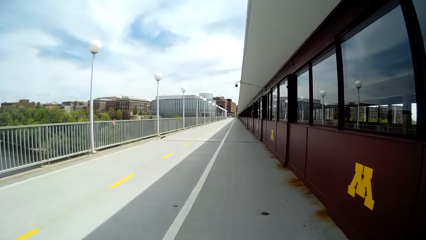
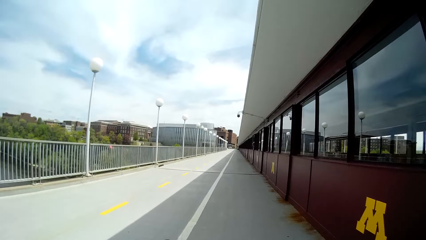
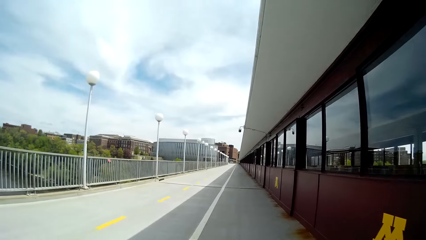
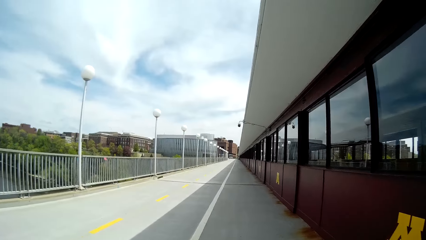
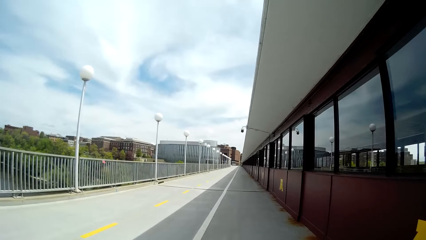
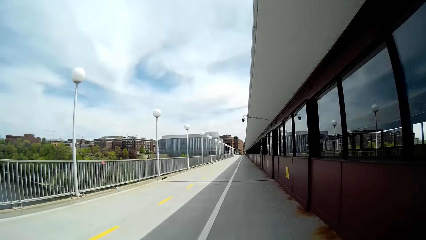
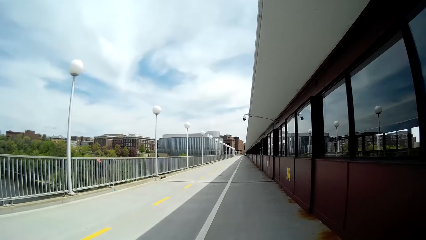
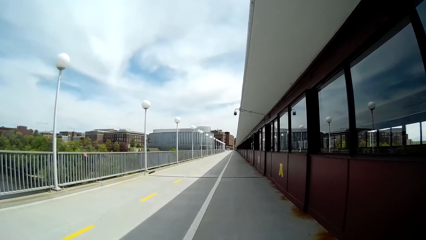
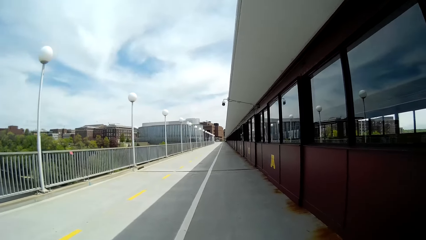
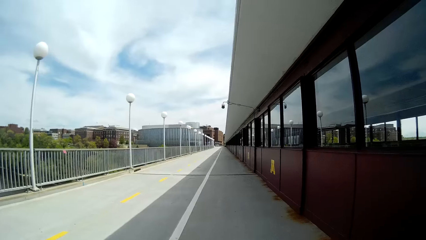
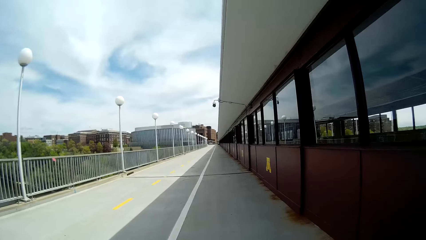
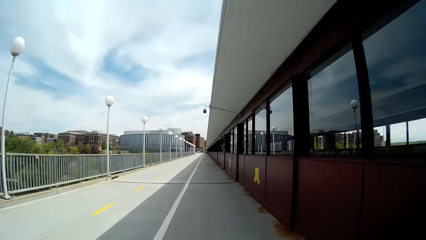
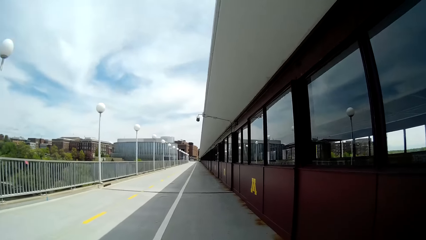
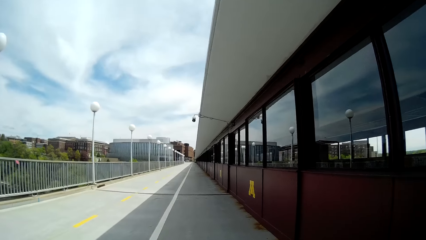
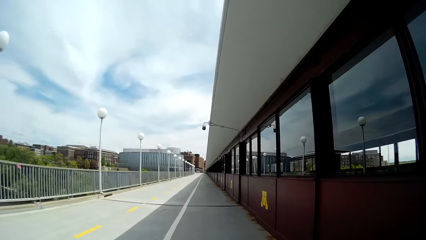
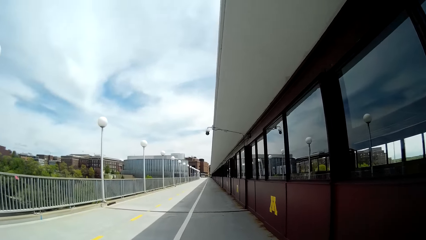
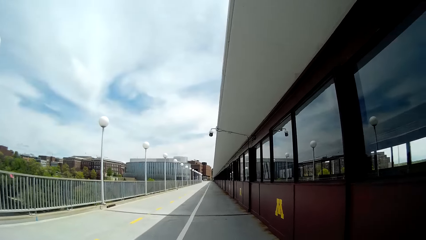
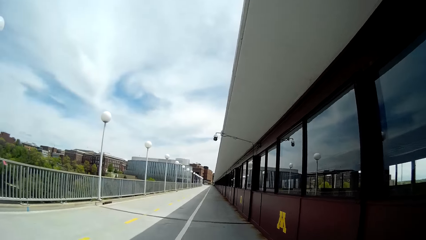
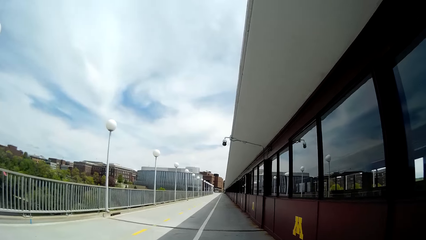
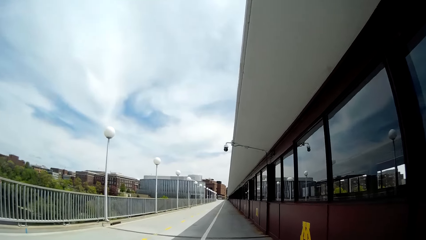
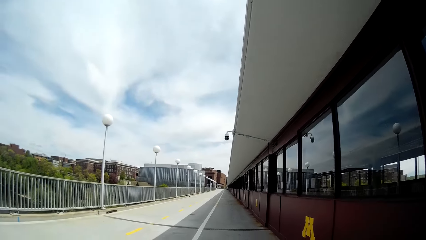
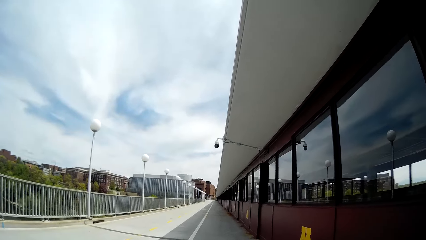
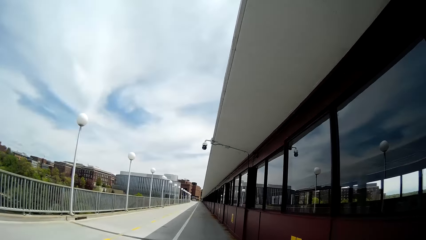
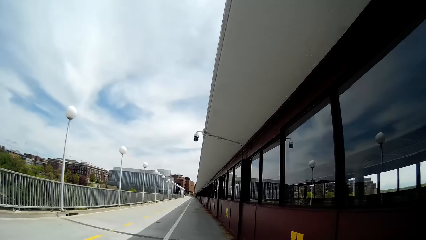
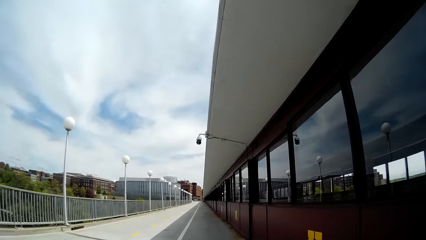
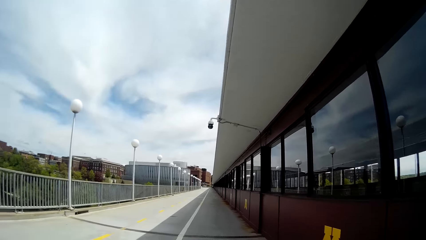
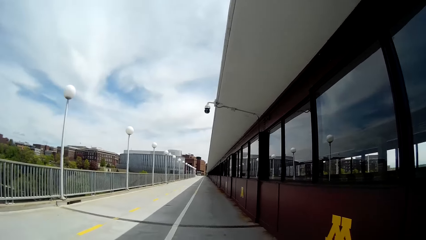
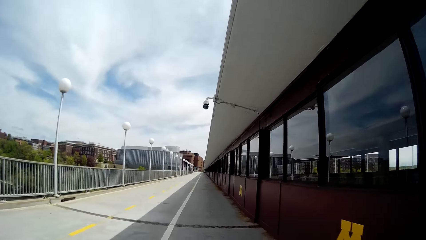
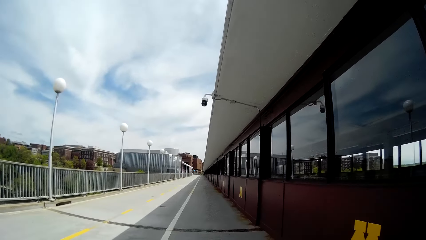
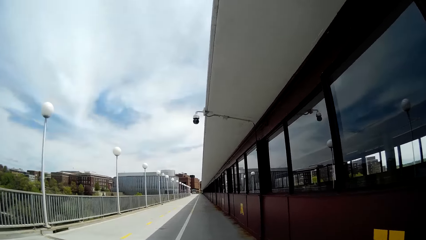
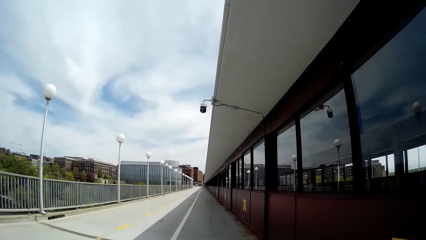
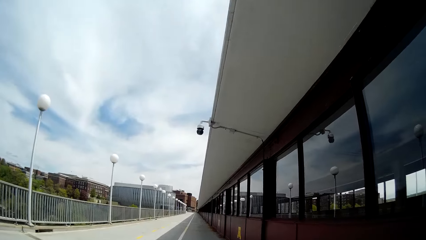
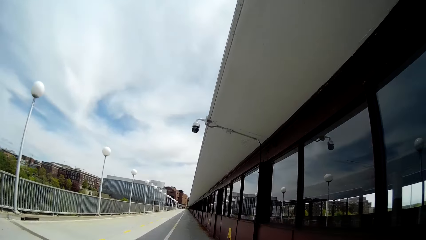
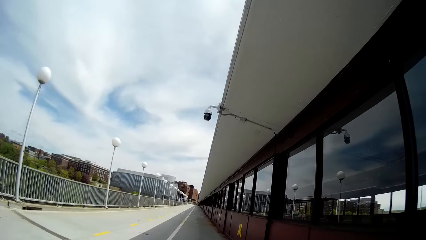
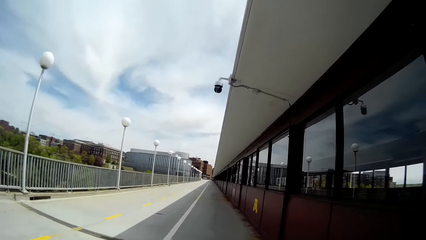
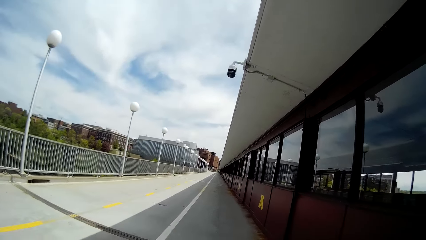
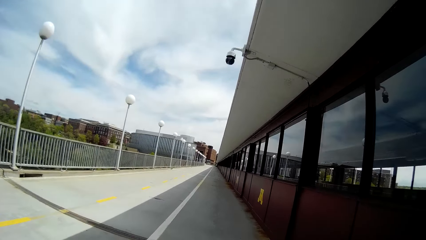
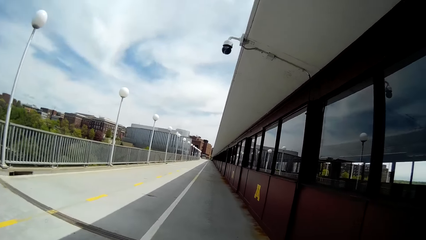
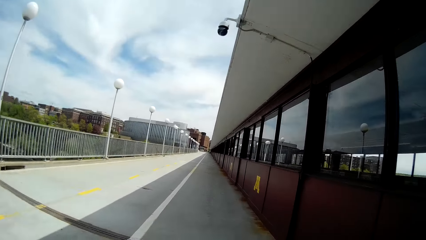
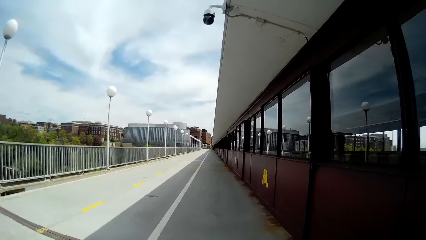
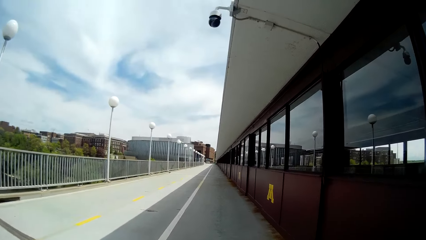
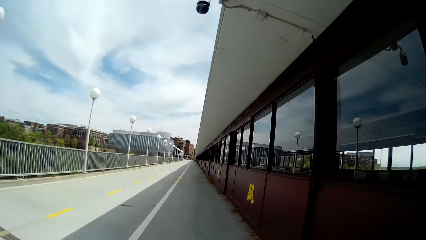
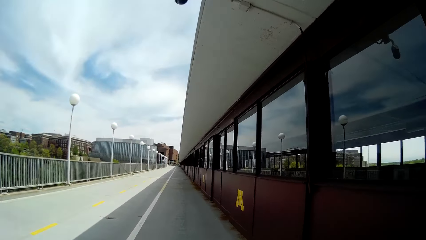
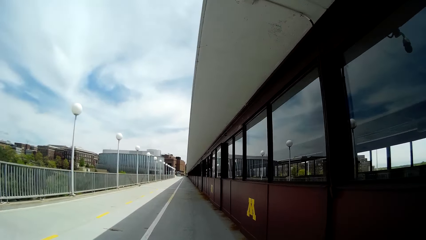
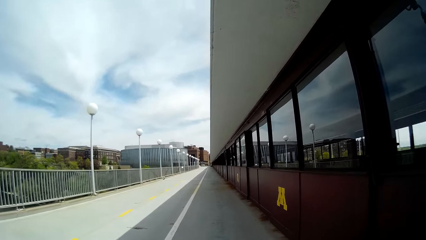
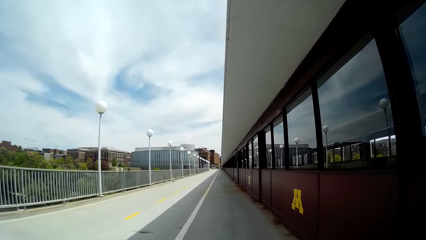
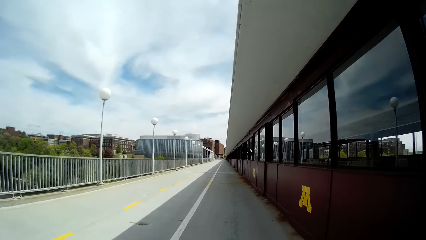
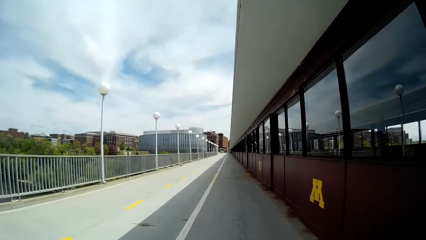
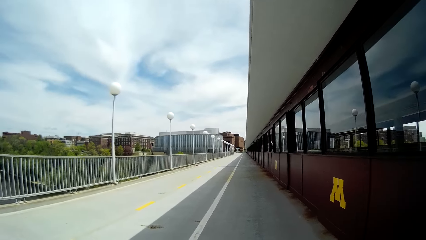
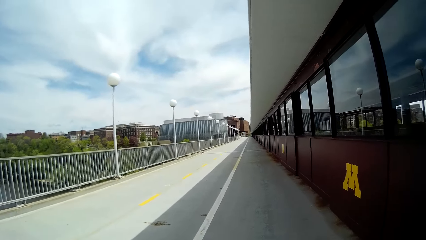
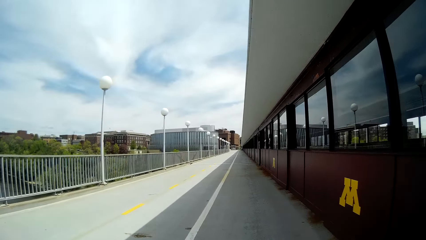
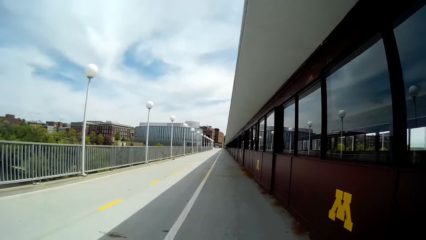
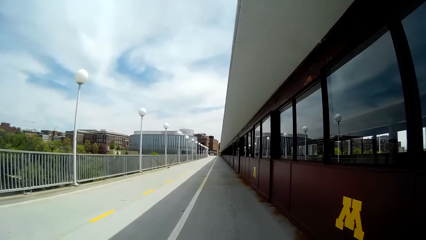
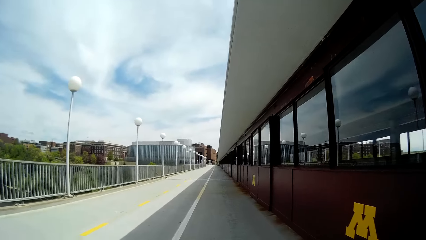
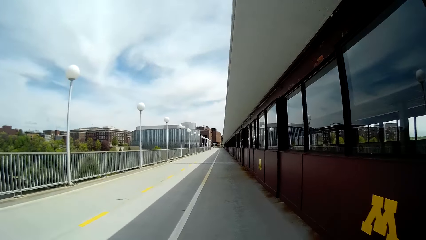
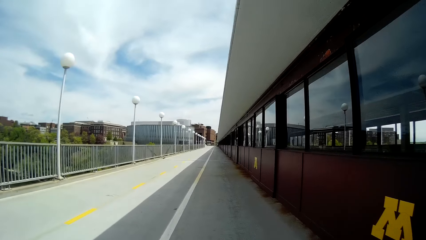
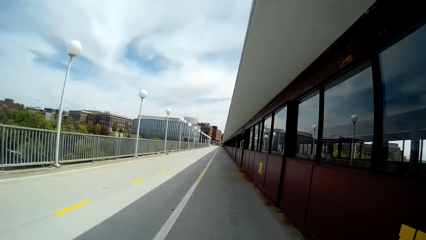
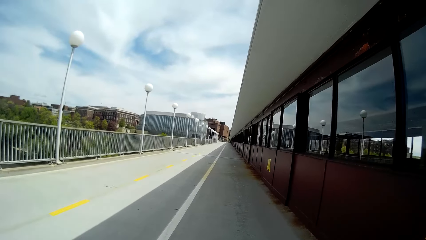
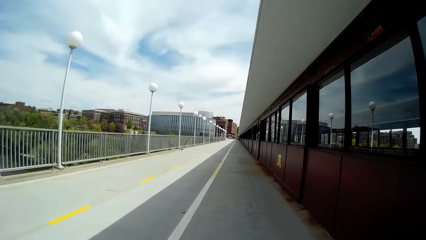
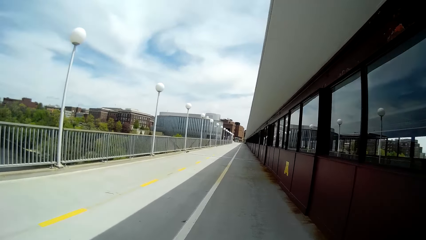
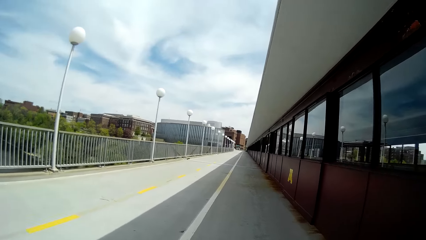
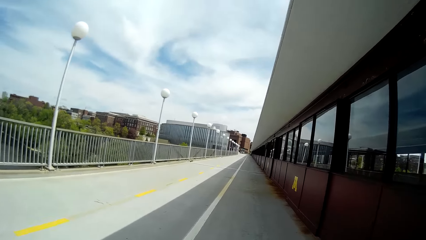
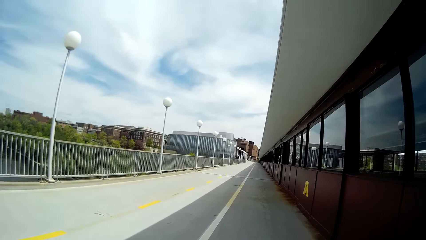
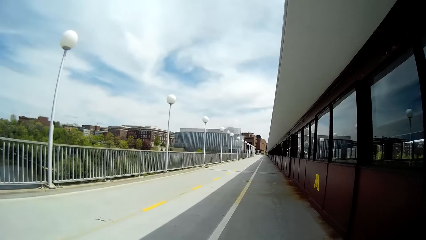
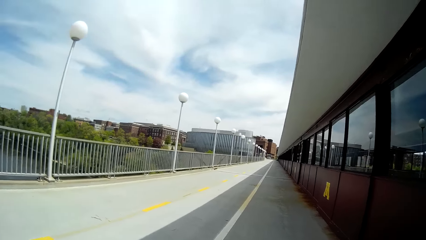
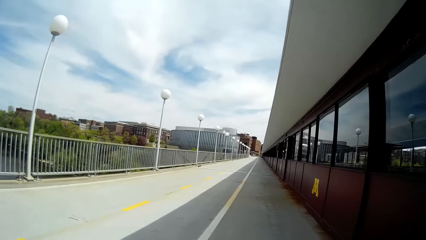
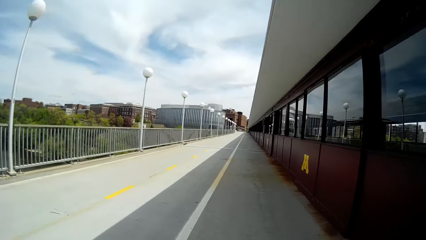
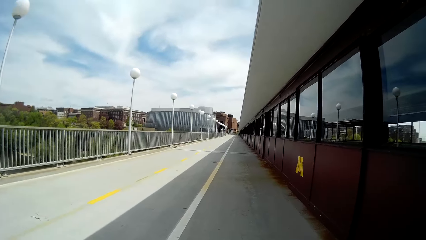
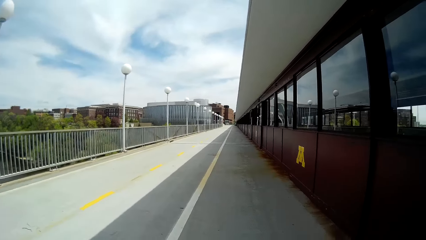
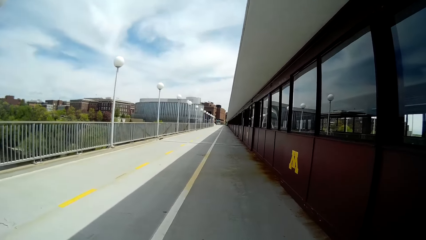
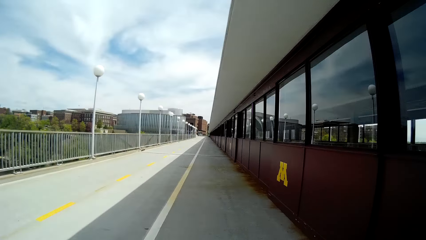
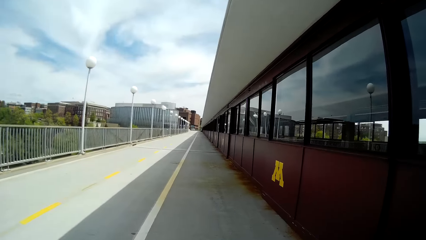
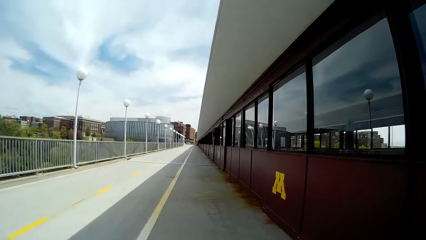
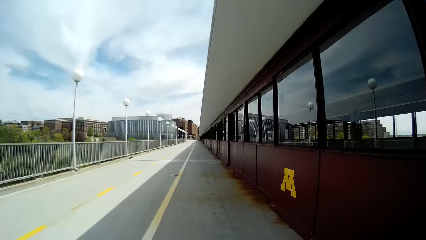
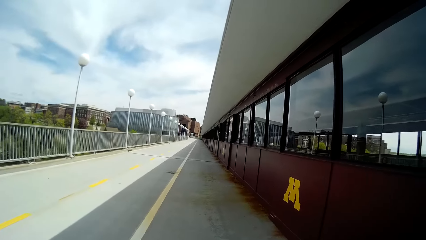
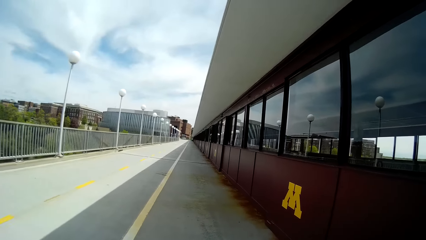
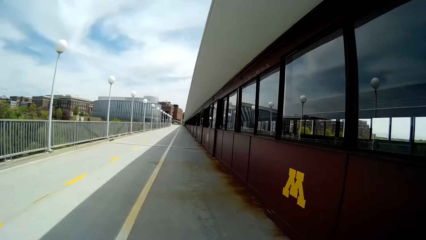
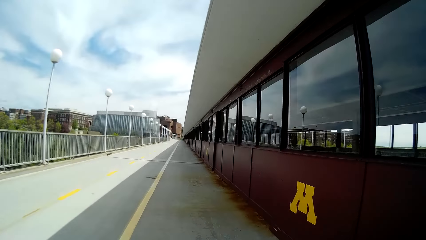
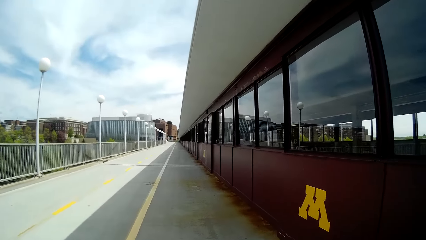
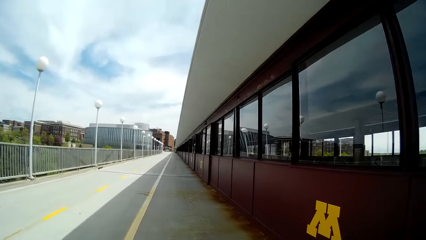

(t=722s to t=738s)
The camera wearer interacts with the woman. The woman interacts with the camera wearer.
